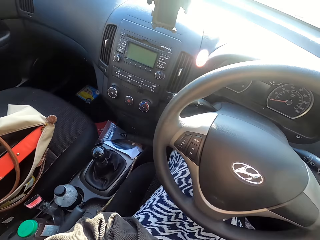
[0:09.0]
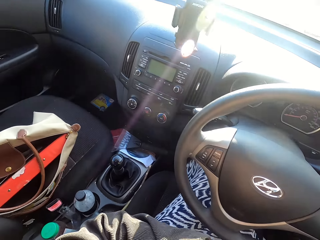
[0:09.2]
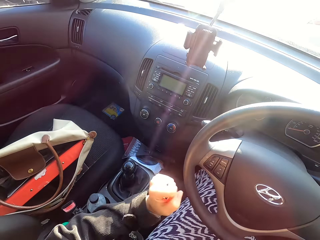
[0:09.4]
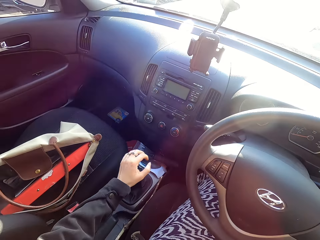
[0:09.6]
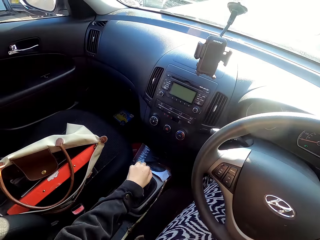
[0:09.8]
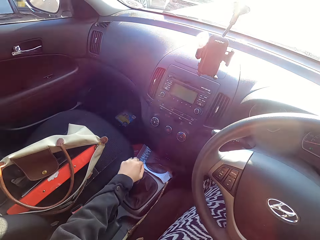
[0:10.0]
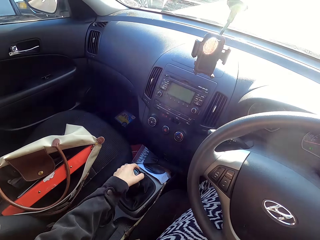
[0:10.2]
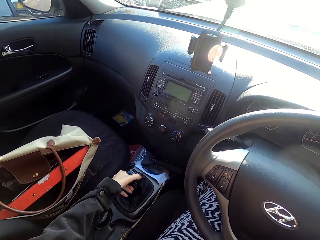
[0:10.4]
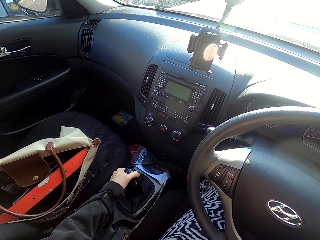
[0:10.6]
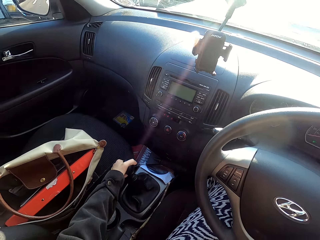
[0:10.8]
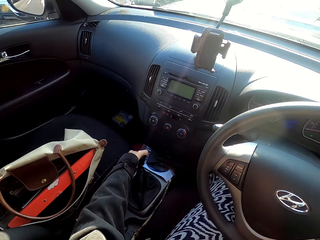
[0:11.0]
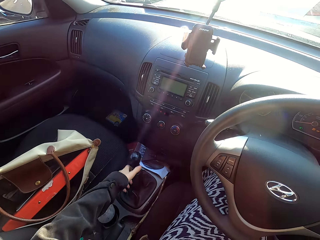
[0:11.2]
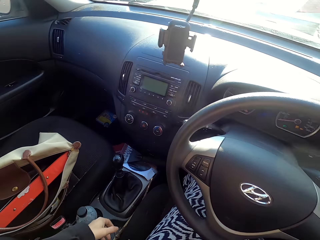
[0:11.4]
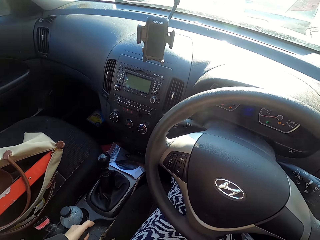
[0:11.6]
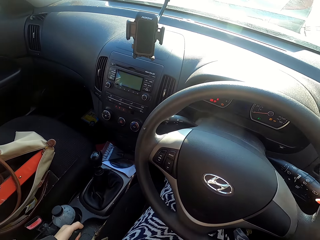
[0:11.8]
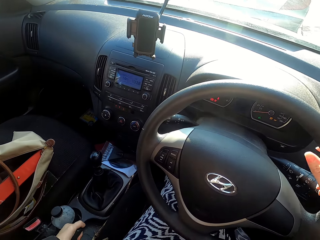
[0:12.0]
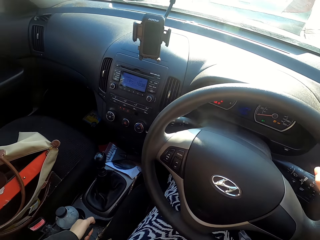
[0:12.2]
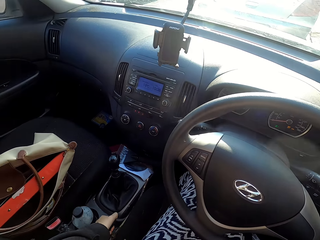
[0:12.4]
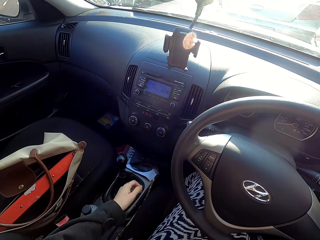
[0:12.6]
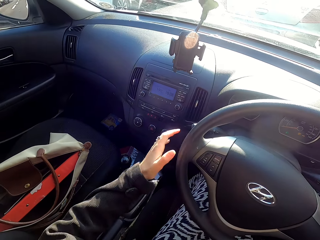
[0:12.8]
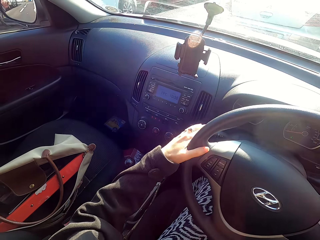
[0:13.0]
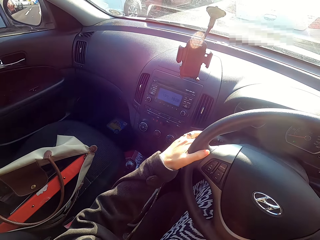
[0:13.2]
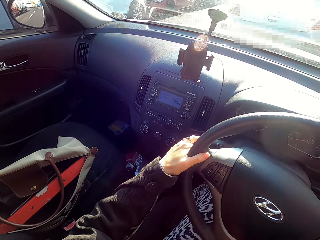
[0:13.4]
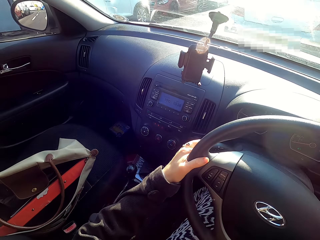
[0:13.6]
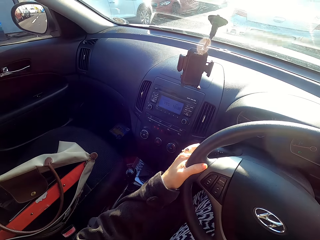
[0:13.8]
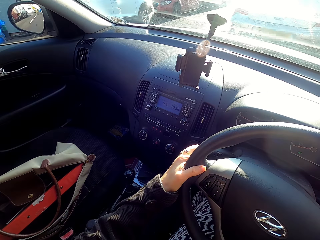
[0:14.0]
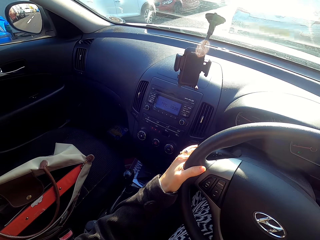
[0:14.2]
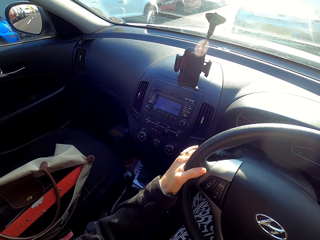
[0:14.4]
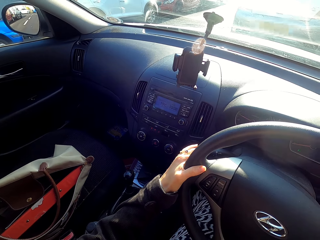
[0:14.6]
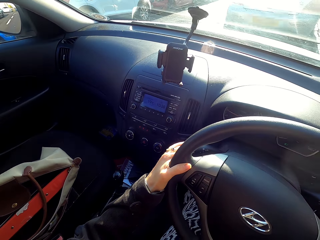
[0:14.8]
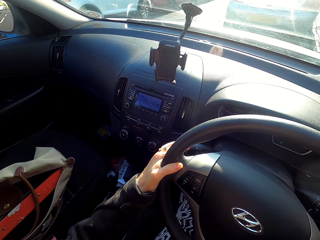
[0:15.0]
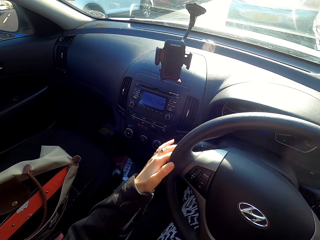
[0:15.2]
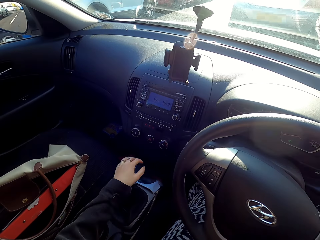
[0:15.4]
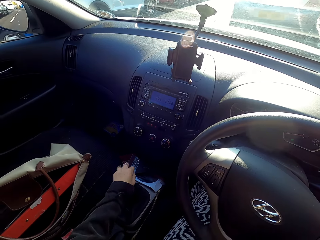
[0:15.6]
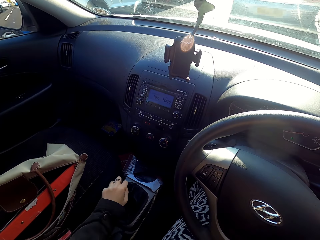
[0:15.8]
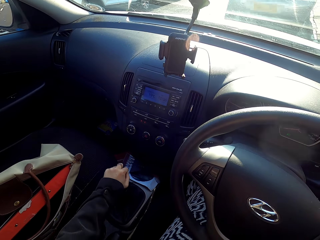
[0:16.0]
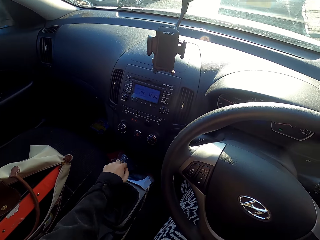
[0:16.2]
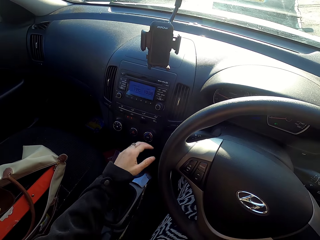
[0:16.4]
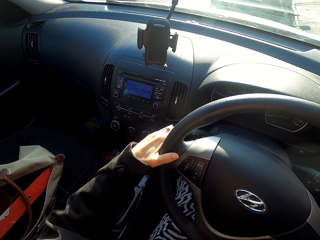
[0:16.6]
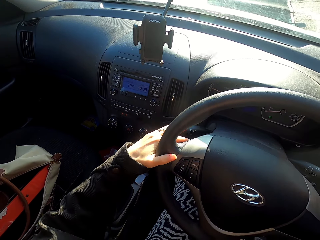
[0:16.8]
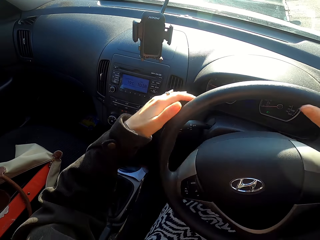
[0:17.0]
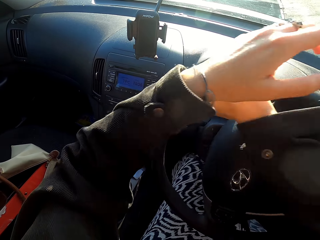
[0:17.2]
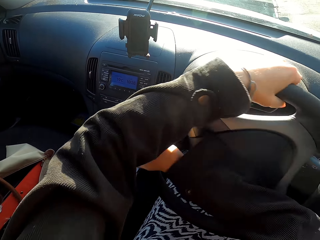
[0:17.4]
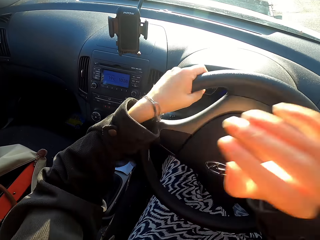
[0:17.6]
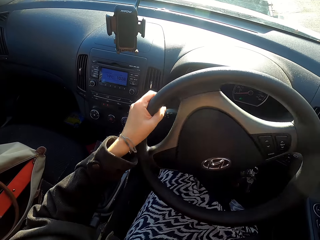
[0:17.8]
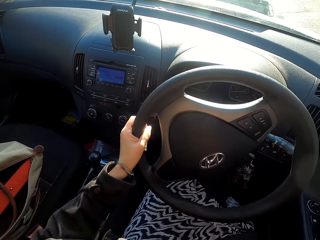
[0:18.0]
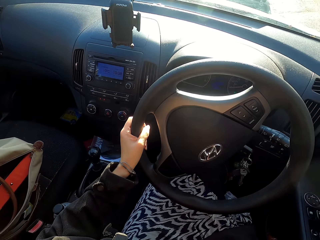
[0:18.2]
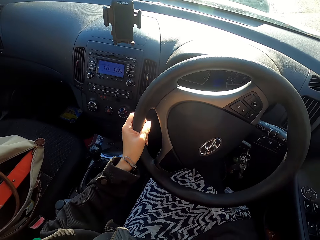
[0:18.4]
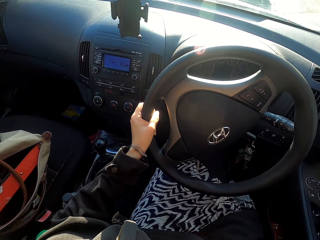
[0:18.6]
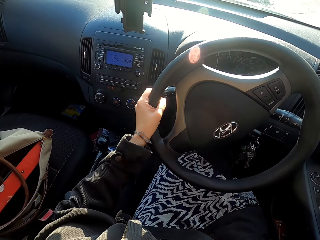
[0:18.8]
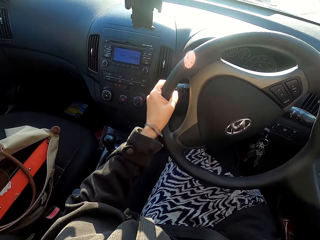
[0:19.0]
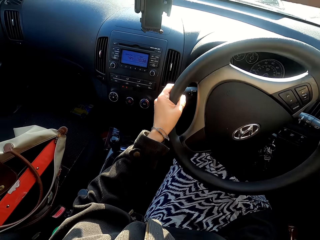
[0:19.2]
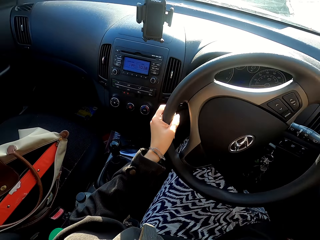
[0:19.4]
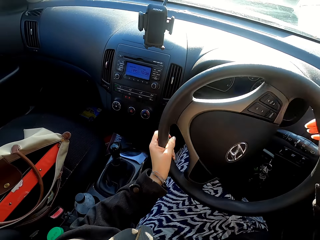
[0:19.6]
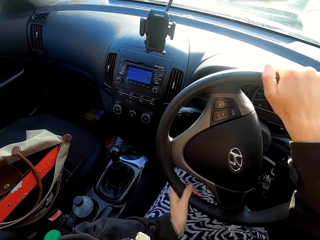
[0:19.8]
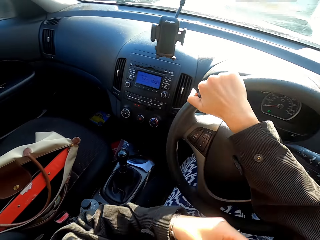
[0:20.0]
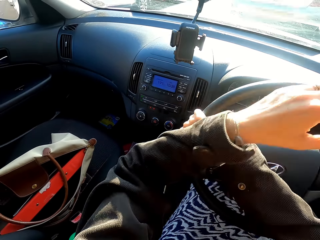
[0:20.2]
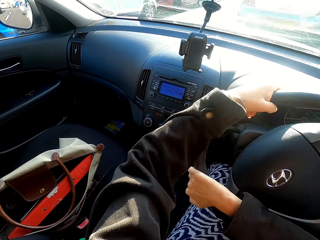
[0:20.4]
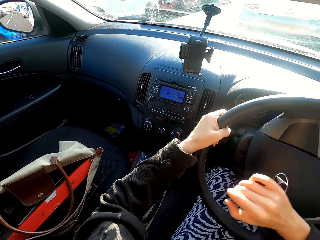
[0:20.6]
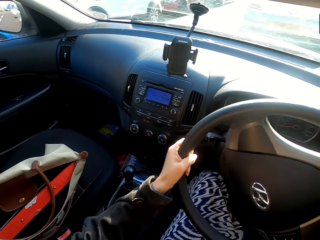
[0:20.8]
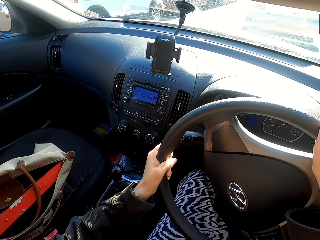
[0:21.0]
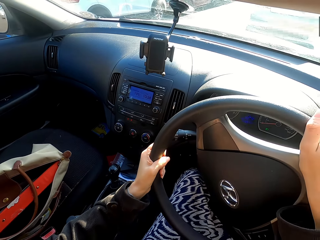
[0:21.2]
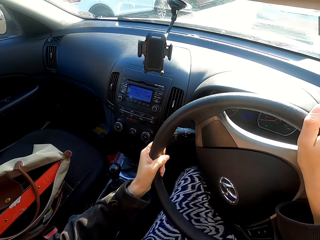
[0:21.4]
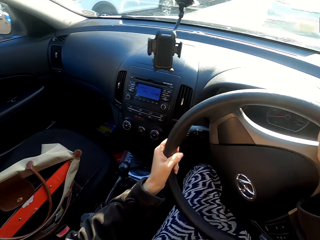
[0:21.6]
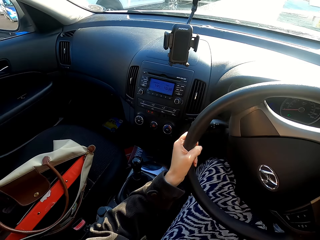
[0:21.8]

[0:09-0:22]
The camera wearer changes the car gear. They drive the car. They change the car gear. They drive the car.

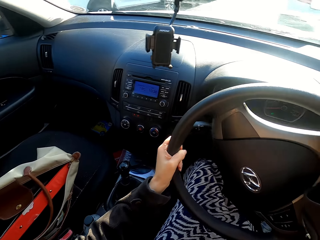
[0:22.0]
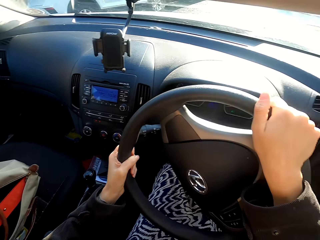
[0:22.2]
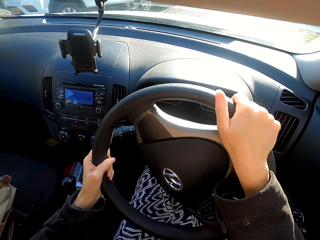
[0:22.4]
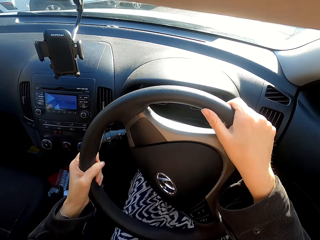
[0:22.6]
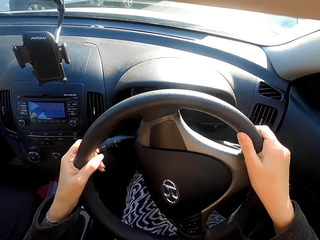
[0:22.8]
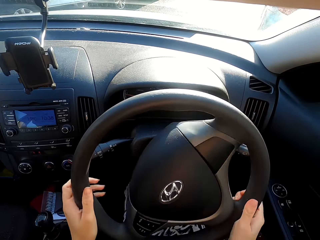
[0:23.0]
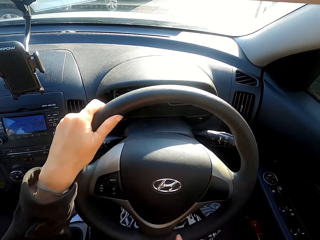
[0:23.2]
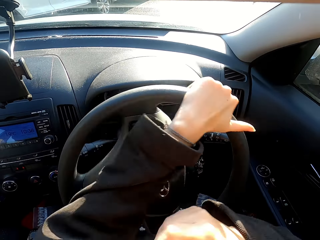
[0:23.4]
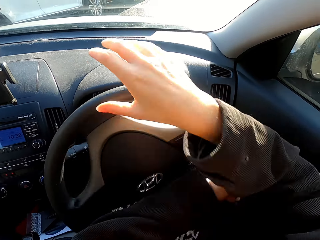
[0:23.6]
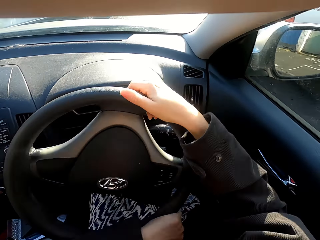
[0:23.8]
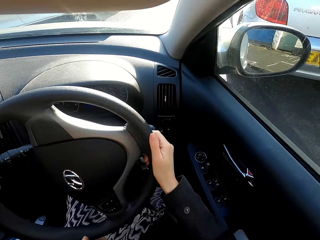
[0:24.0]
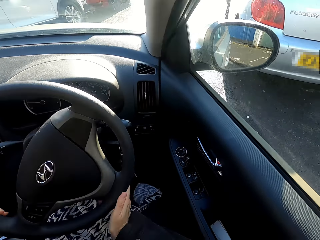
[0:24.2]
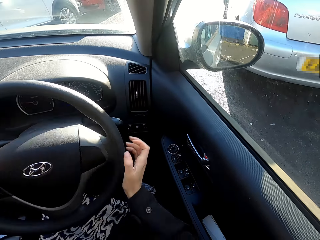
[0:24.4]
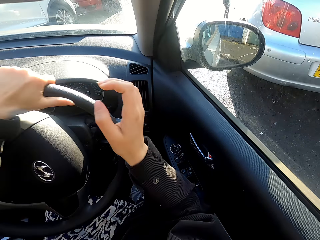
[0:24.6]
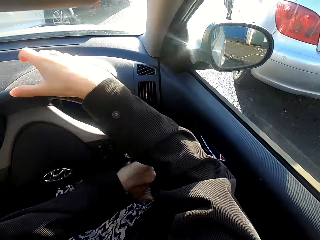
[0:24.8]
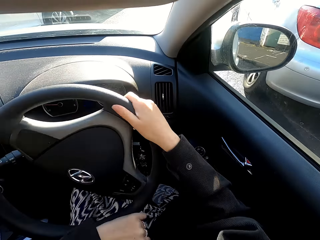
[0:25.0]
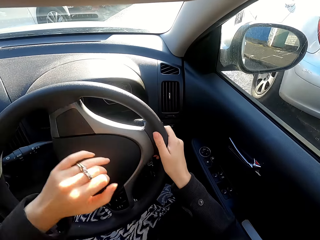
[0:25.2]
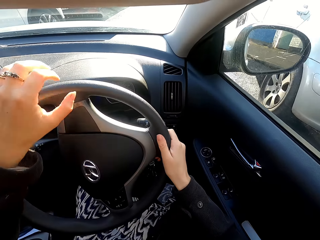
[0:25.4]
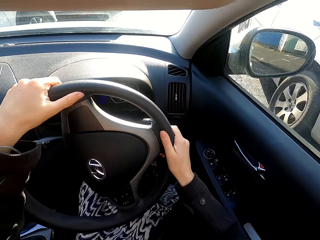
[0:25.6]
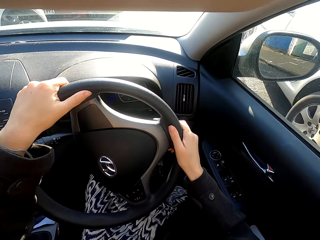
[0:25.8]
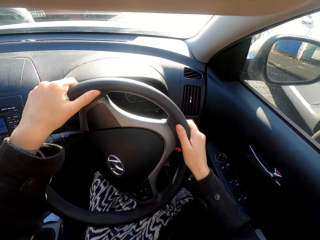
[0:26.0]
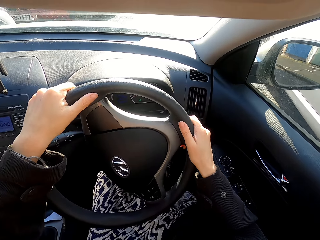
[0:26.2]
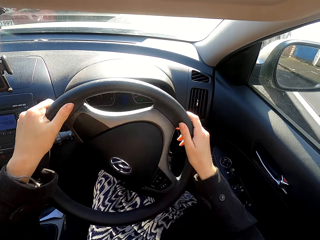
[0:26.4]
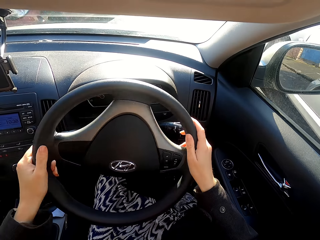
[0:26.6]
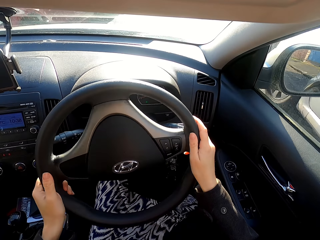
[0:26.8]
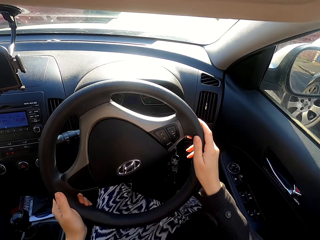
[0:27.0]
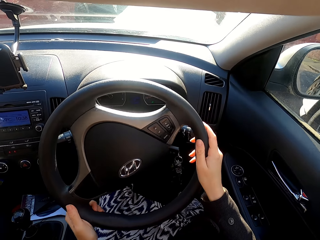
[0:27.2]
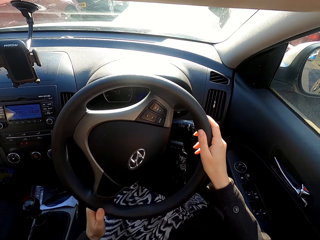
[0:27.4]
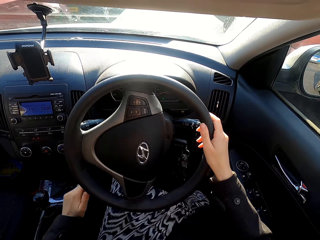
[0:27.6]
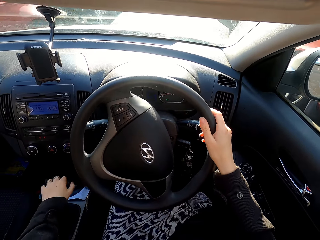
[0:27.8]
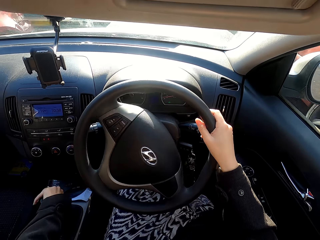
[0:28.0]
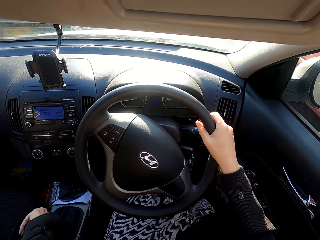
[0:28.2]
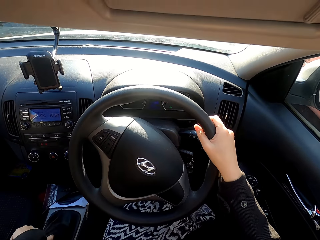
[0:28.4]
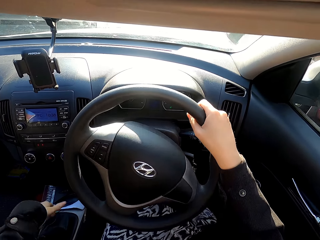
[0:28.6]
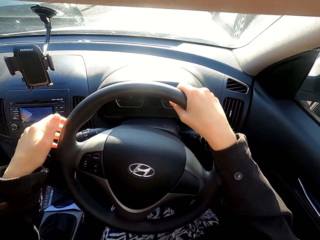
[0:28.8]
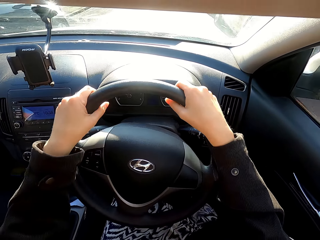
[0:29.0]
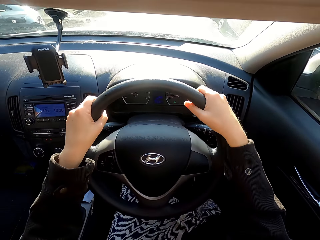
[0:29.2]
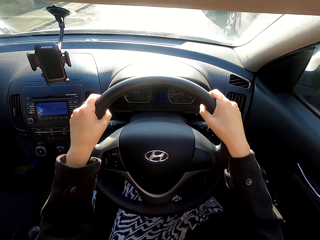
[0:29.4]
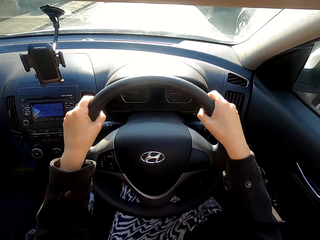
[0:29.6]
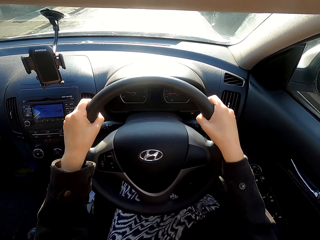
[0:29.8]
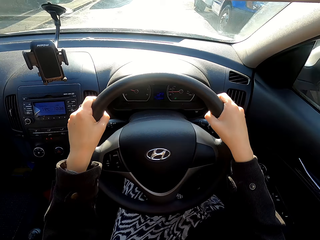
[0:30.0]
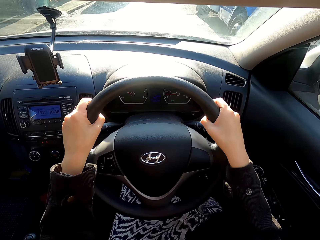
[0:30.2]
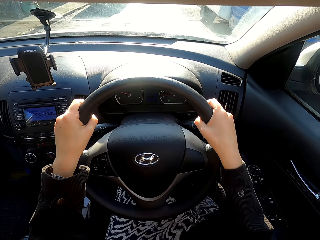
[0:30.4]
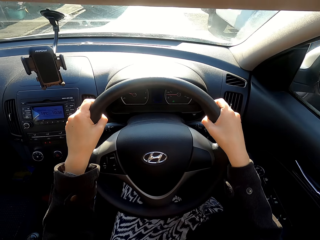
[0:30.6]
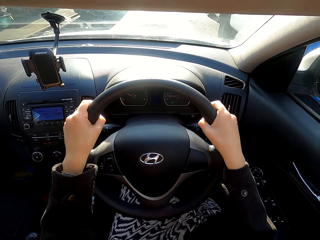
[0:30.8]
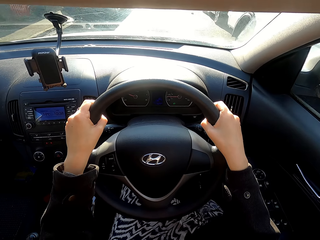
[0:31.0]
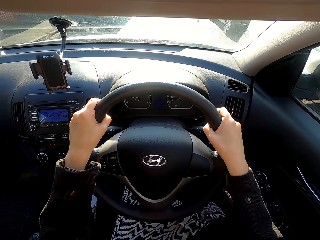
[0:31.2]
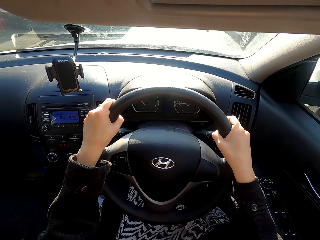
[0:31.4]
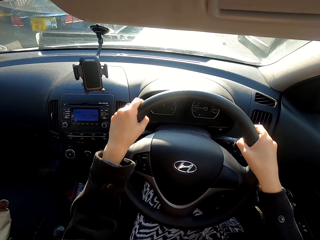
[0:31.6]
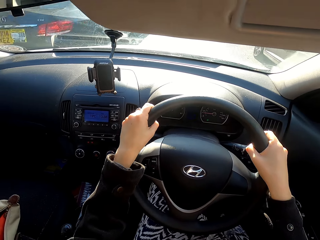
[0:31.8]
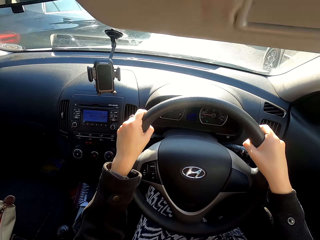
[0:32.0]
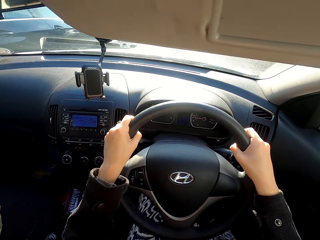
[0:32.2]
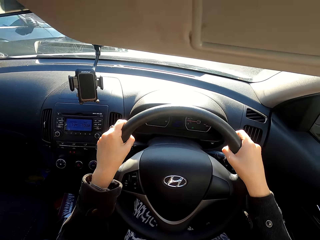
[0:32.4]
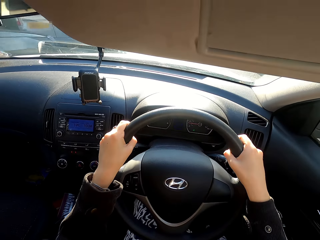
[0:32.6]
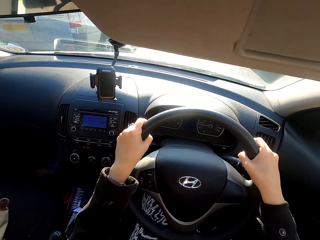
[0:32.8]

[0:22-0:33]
The camera wearer drives off. They change the car gear.
